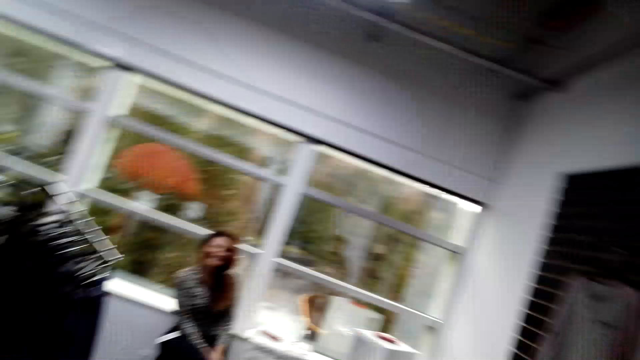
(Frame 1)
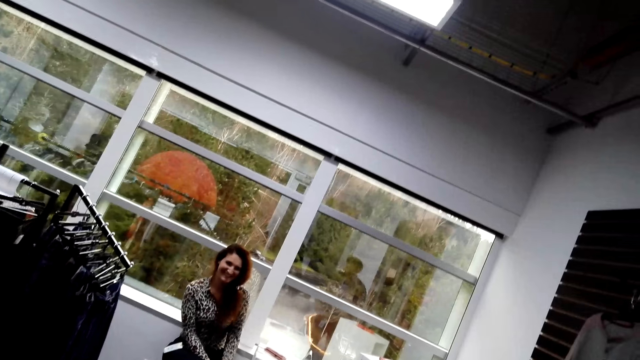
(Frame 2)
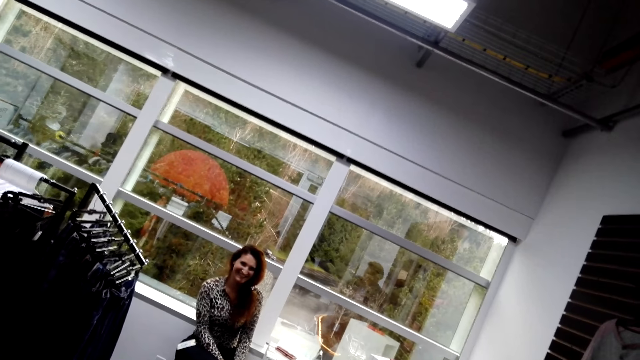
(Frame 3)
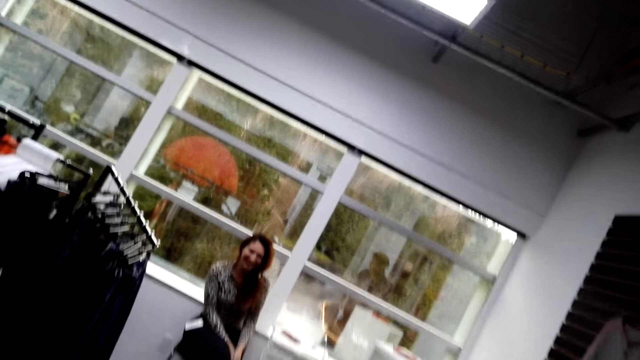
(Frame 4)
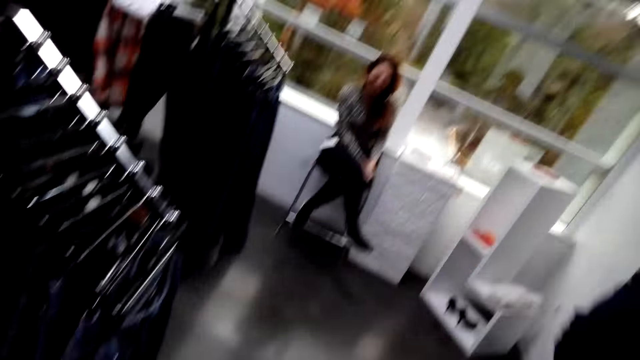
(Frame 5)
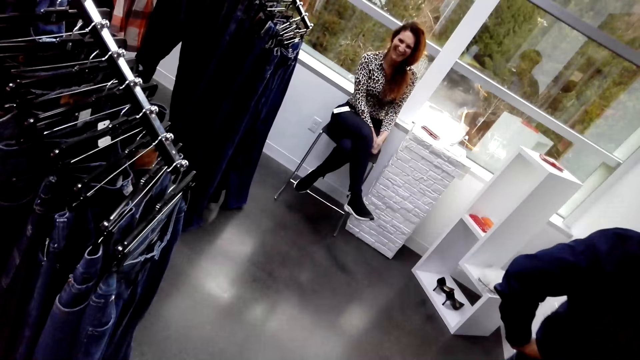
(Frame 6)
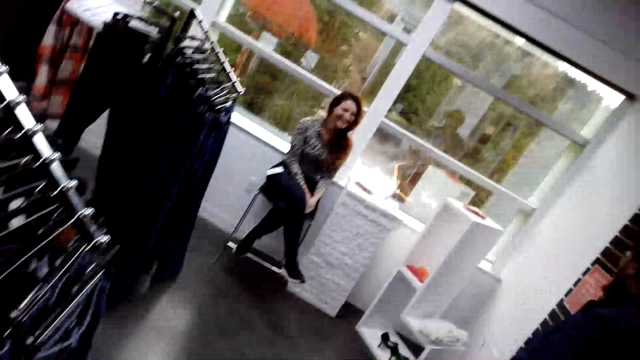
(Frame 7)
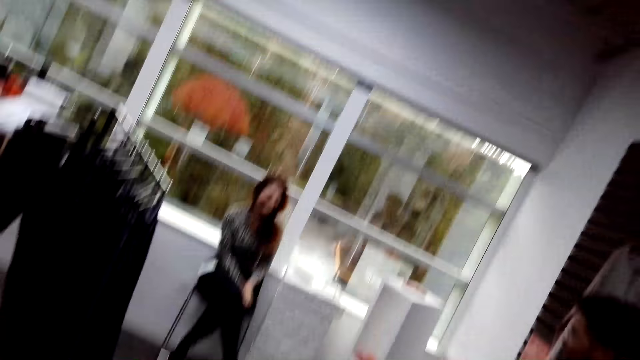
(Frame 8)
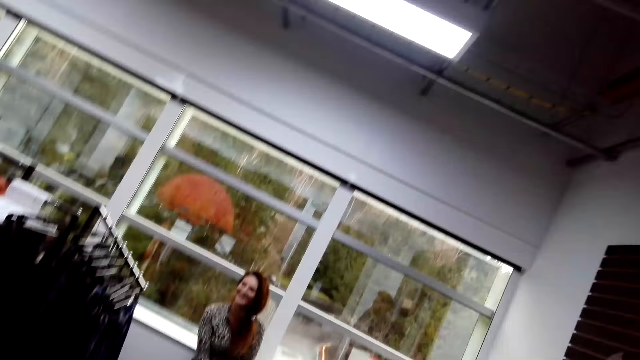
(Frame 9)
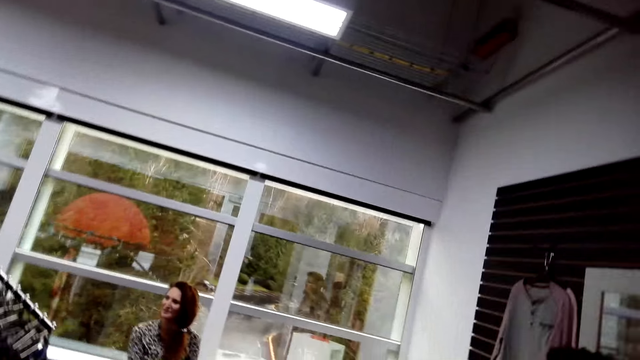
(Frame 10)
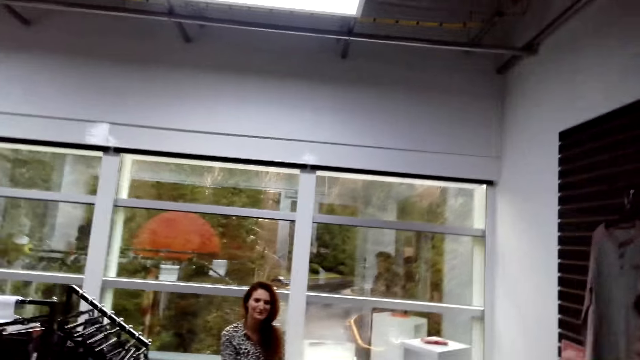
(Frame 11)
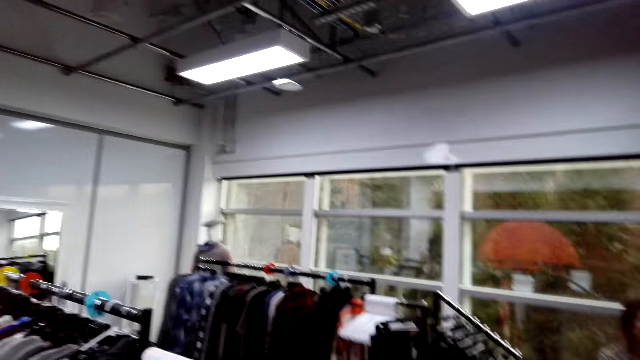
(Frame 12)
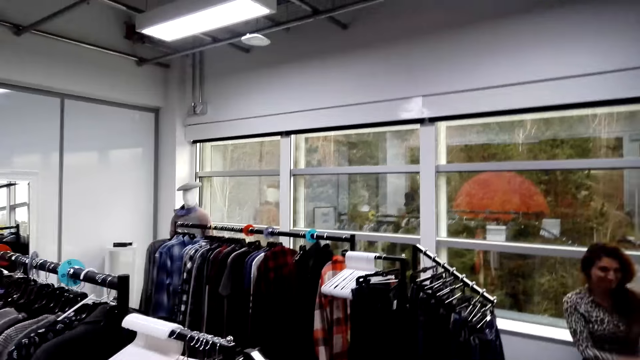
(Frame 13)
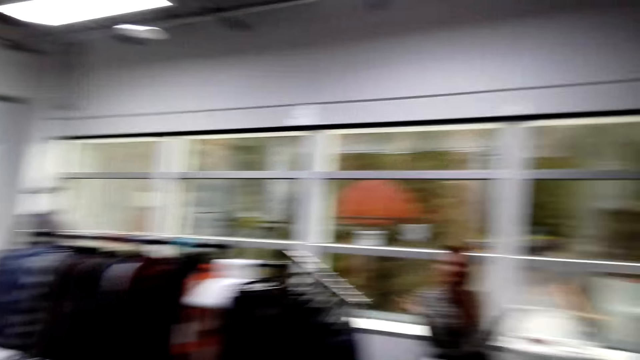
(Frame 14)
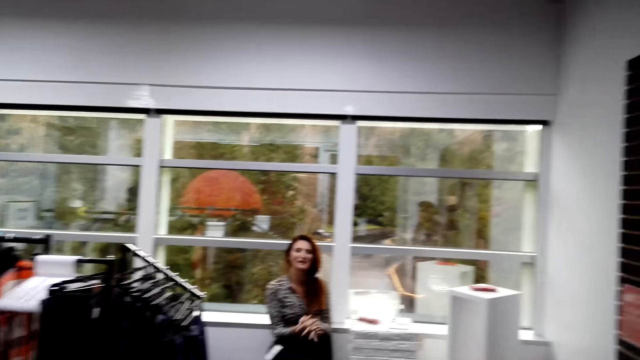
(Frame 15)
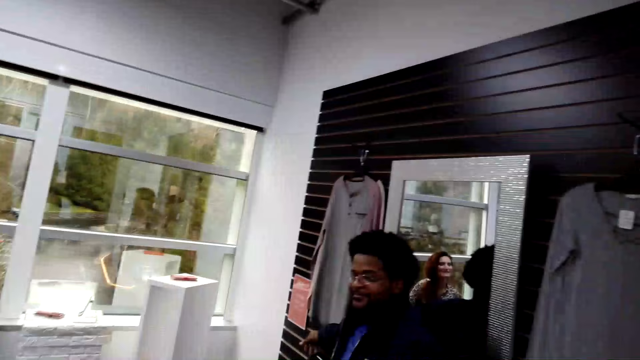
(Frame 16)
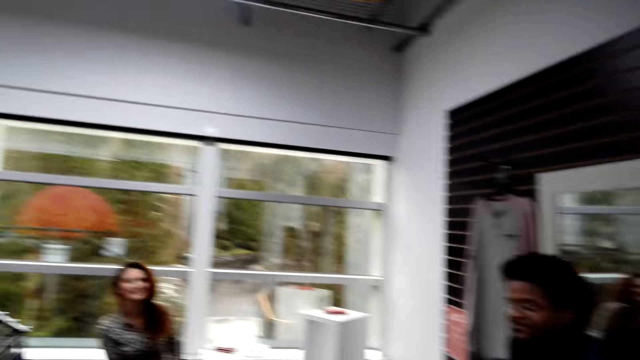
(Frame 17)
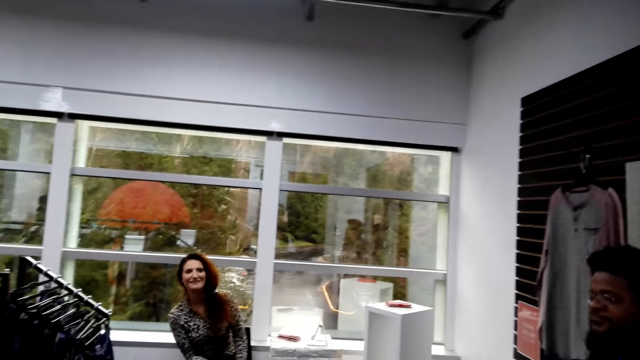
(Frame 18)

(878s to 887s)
A man converses with a woman. A lady talks to the camera wearer.

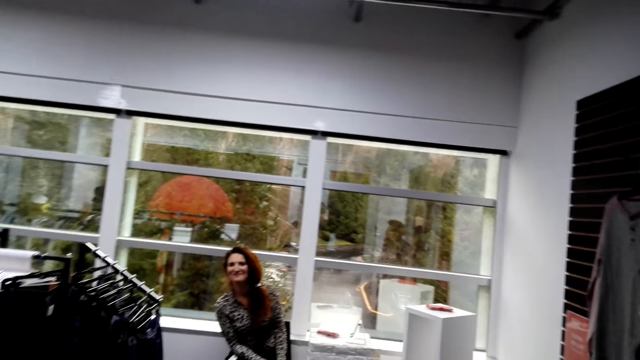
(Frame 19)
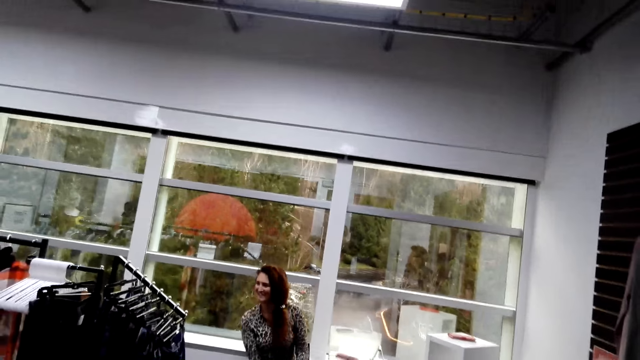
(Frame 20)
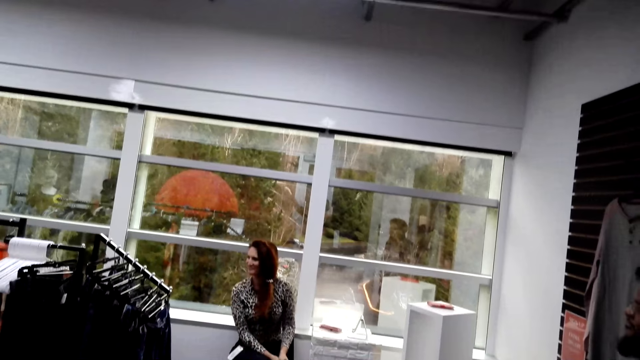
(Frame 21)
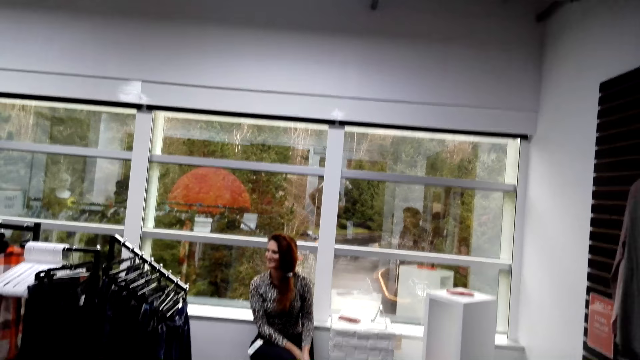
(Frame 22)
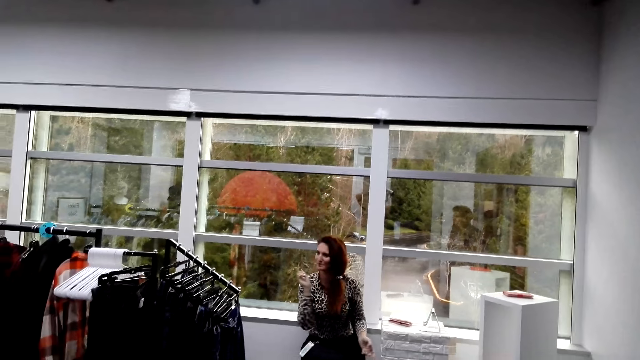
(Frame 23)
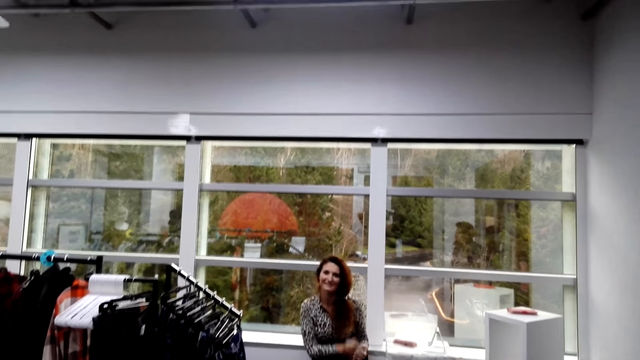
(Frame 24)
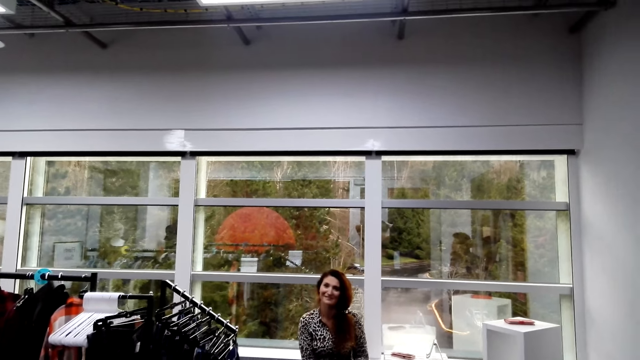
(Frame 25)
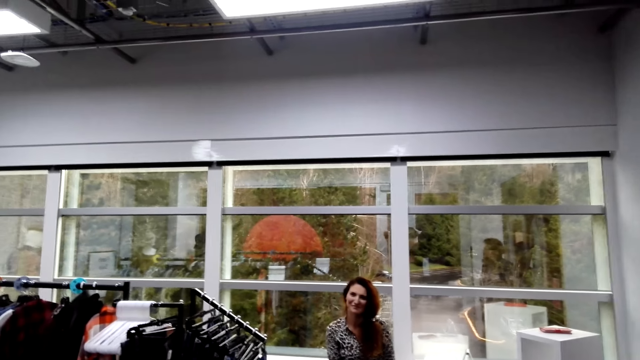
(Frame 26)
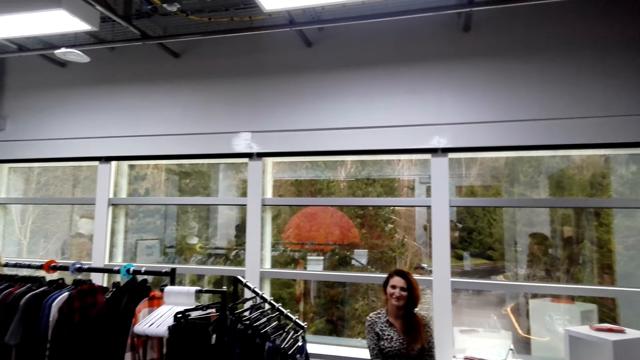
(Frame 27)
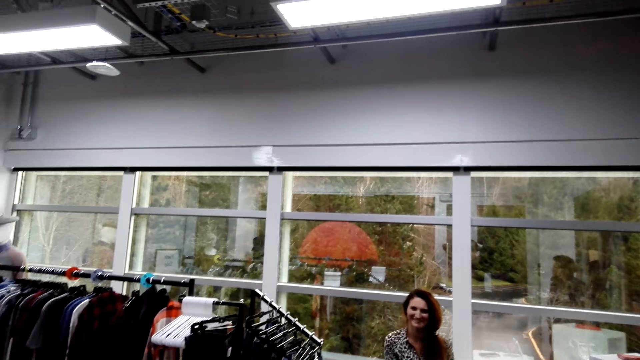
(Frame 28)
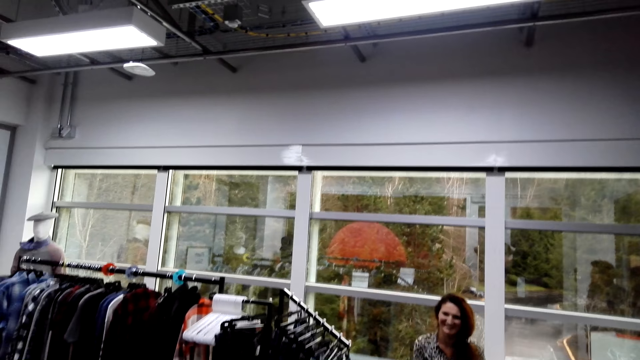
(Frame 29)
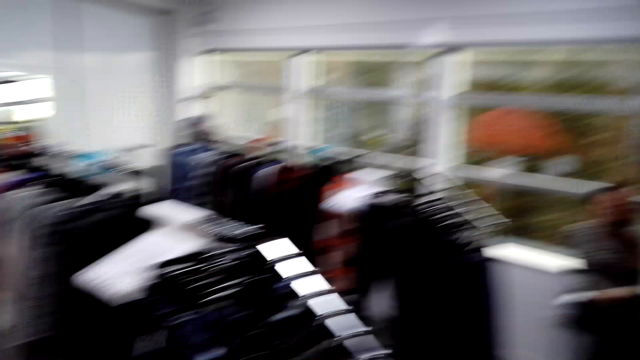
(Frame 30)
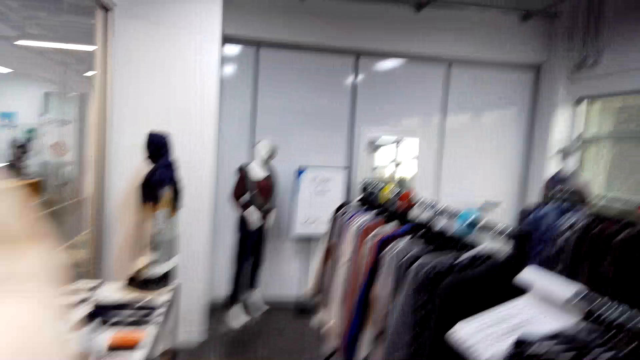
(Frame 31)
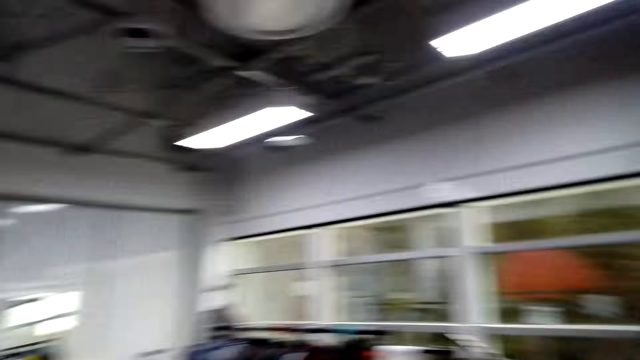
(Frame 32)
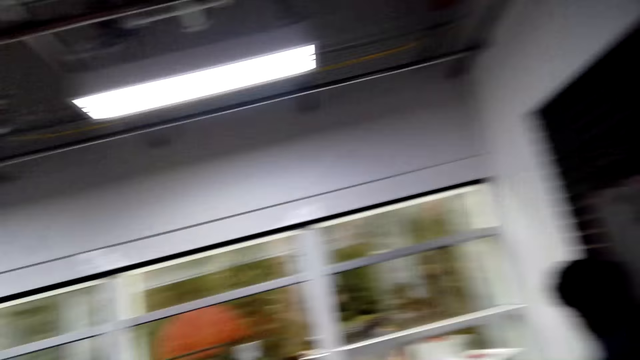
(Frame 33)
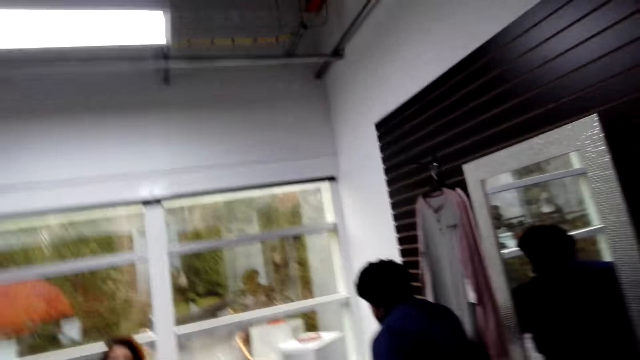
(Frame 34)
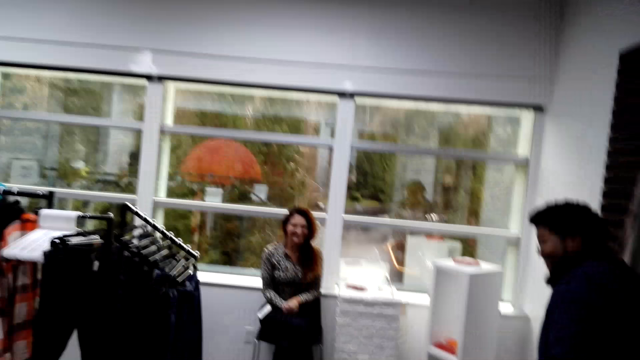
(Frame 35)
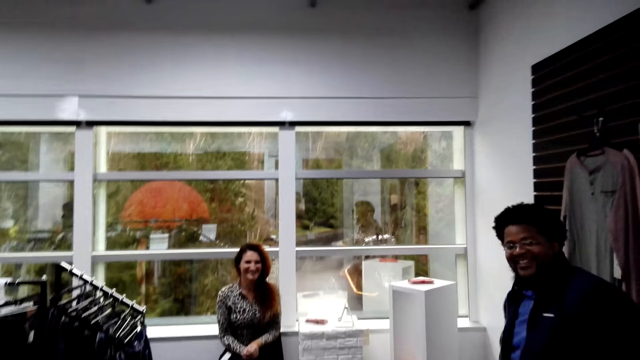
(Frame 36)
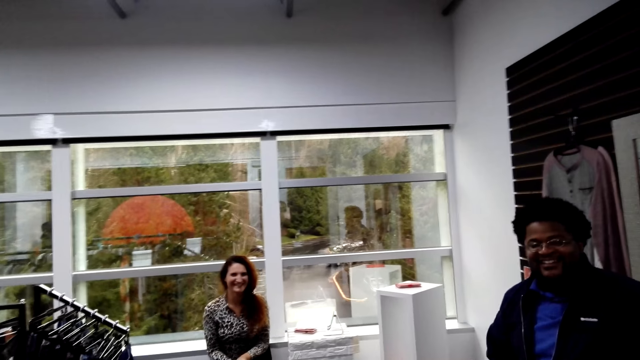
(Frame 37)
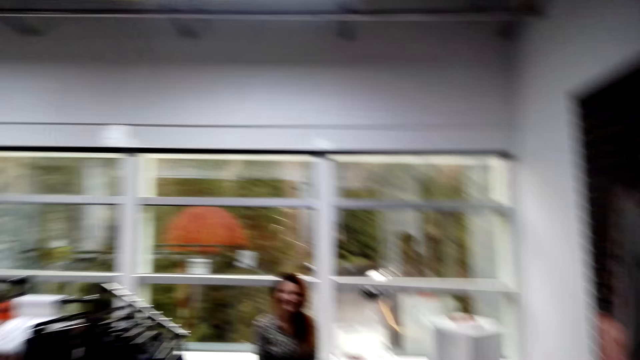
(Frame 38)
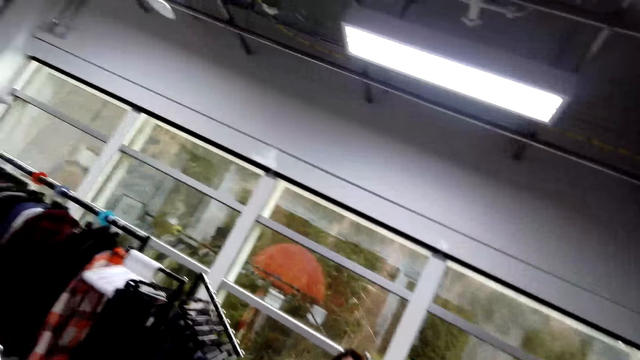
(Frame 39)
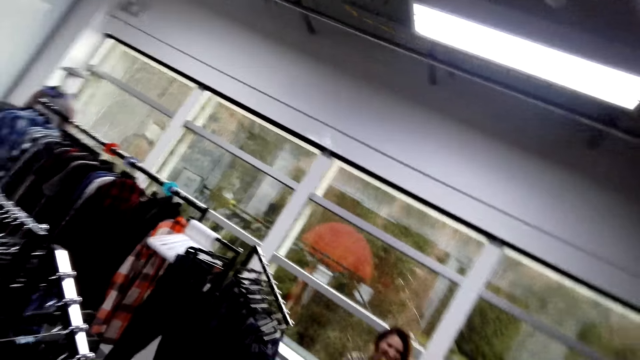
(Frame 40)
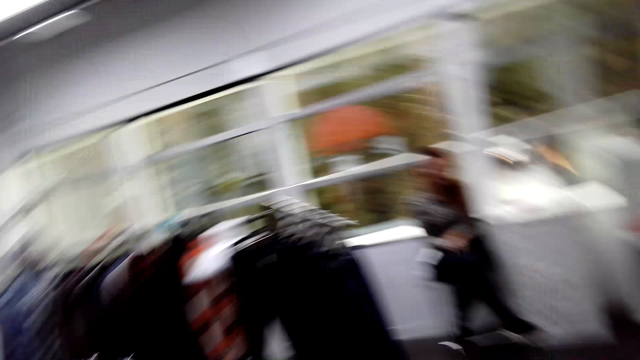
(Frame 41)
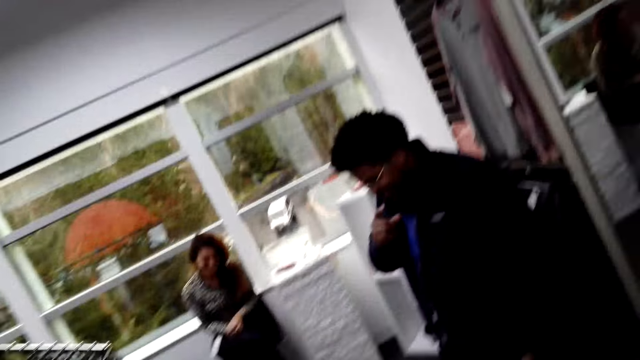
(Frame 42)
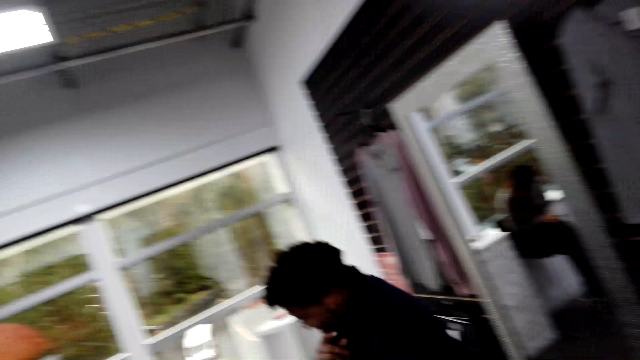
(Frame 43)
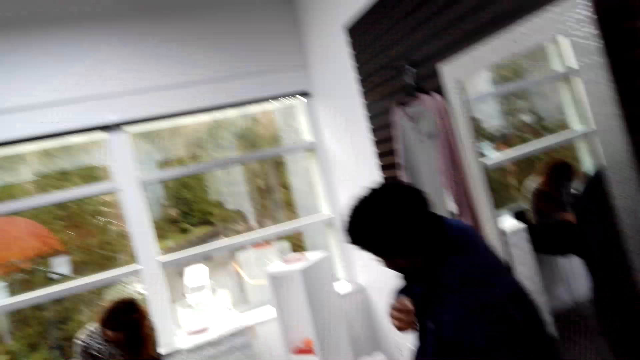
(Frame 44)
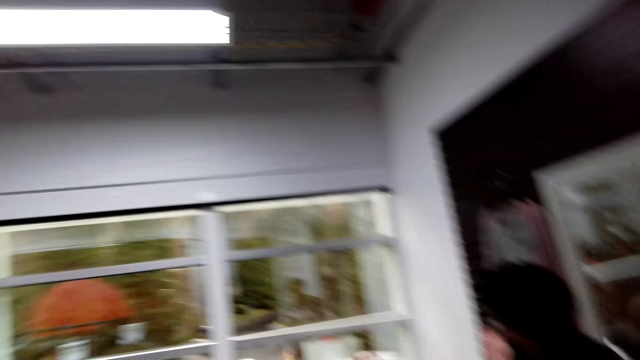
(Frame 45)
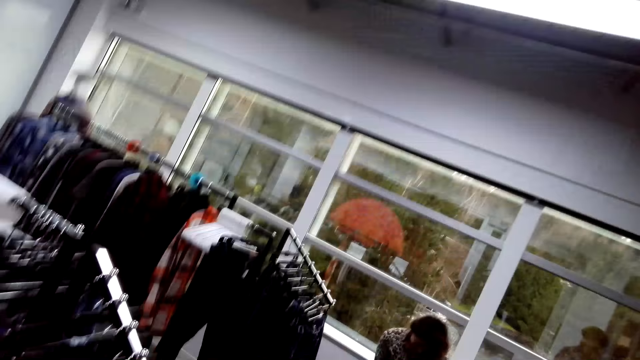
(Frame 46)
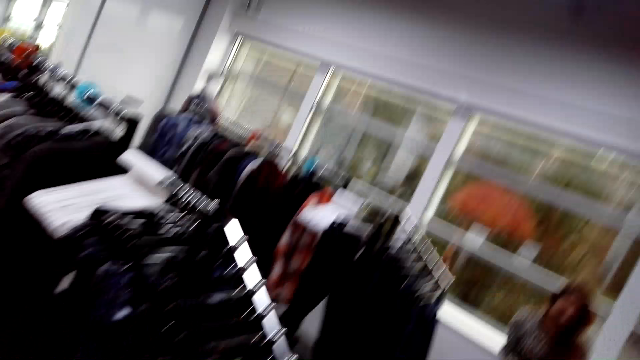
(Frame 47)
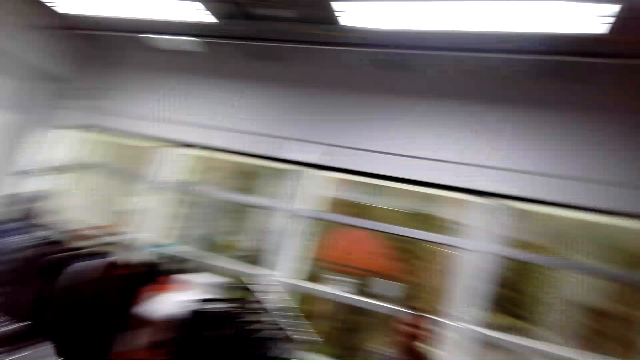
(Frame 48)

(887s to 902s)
The camera wearer talks. They look around.
